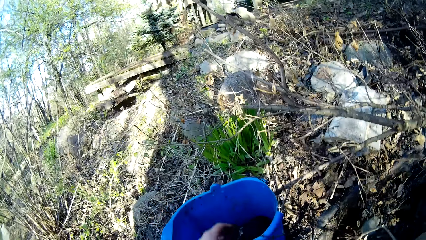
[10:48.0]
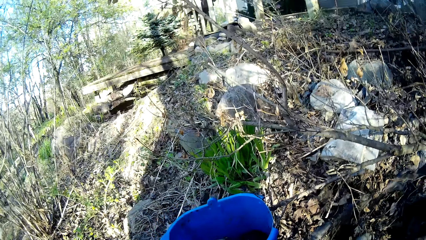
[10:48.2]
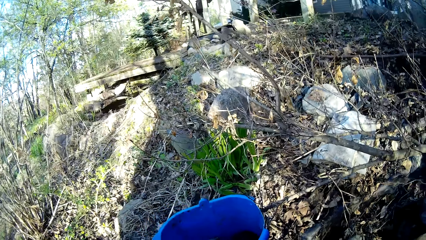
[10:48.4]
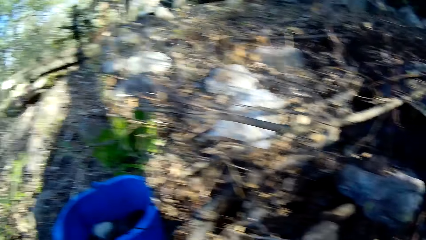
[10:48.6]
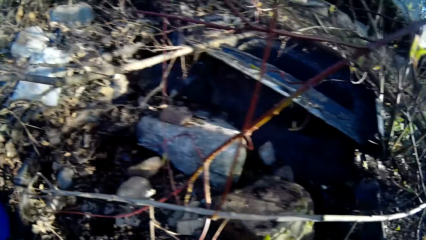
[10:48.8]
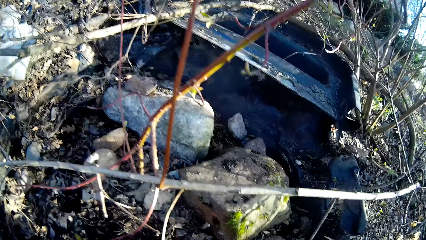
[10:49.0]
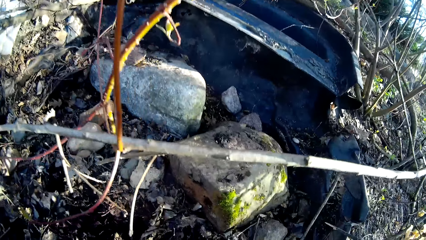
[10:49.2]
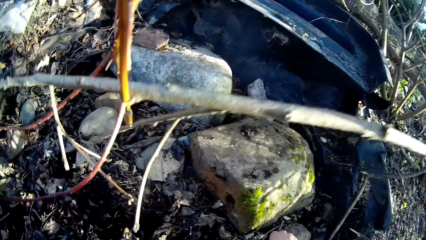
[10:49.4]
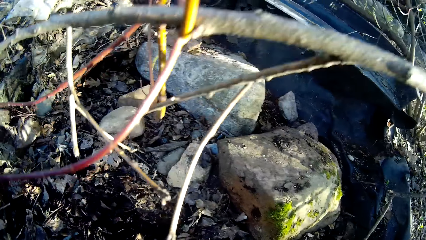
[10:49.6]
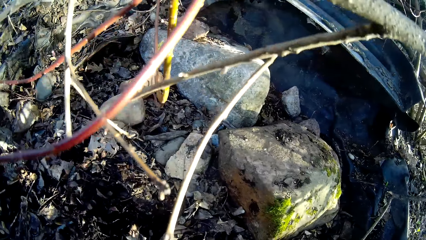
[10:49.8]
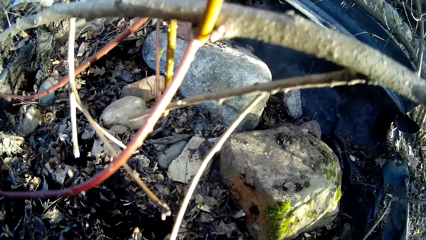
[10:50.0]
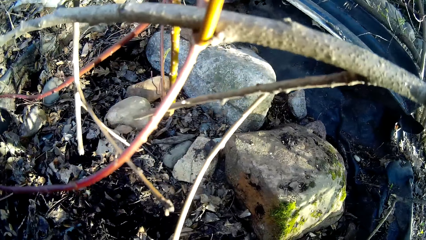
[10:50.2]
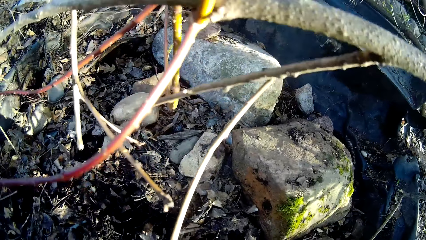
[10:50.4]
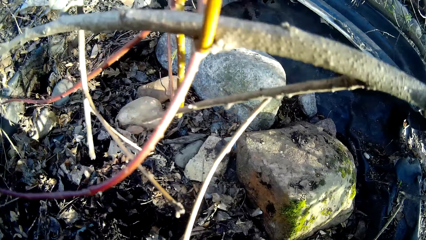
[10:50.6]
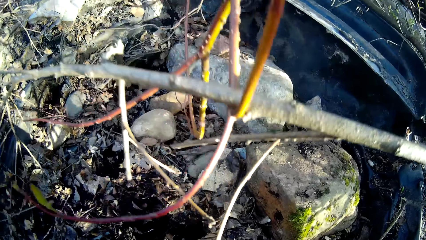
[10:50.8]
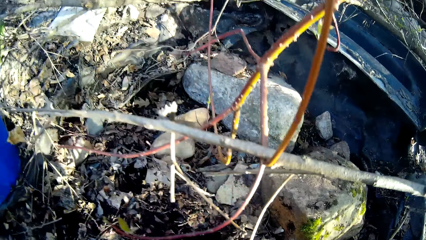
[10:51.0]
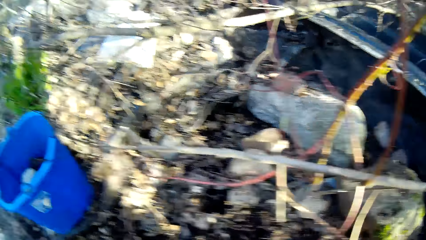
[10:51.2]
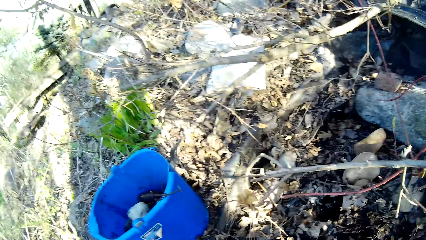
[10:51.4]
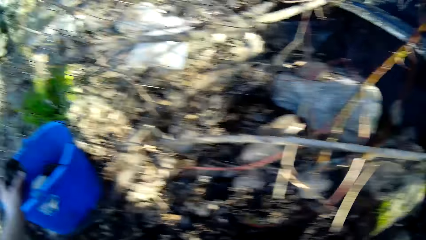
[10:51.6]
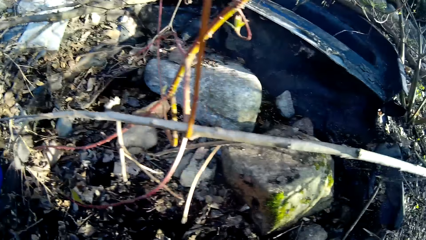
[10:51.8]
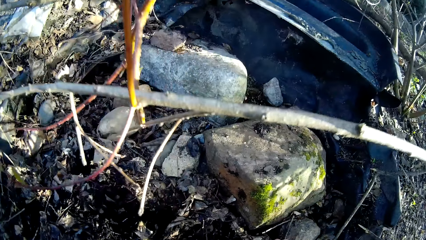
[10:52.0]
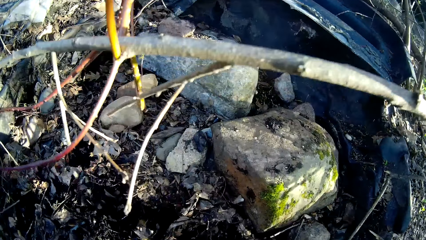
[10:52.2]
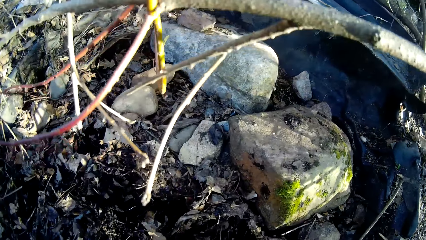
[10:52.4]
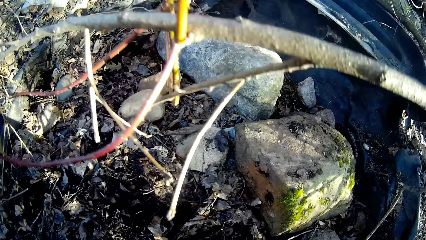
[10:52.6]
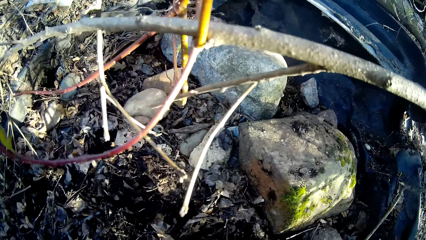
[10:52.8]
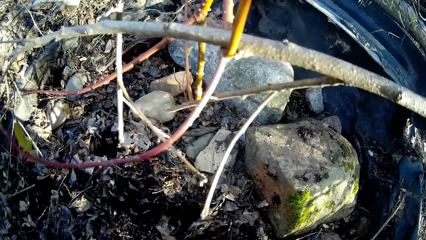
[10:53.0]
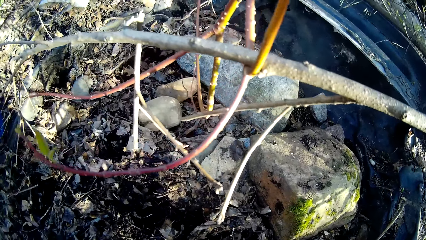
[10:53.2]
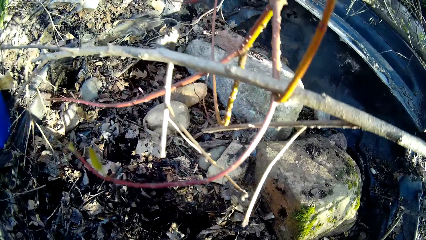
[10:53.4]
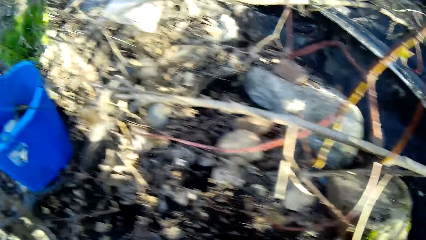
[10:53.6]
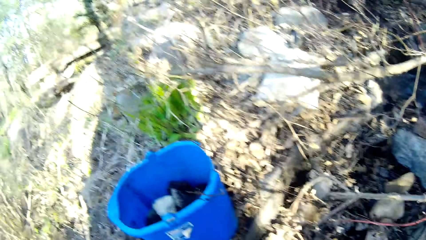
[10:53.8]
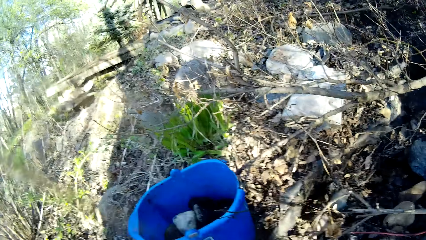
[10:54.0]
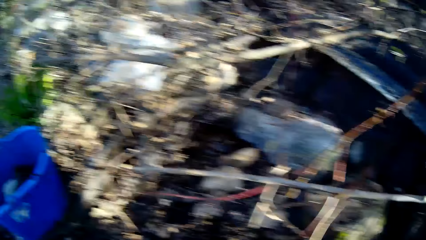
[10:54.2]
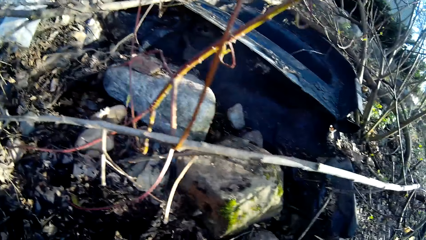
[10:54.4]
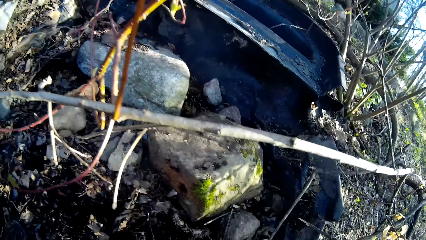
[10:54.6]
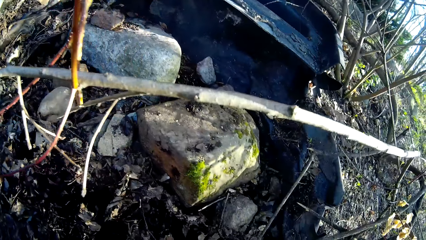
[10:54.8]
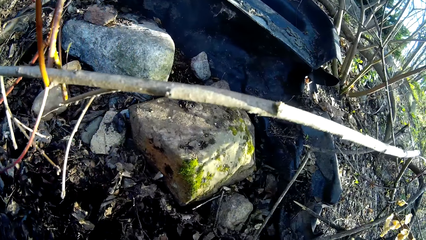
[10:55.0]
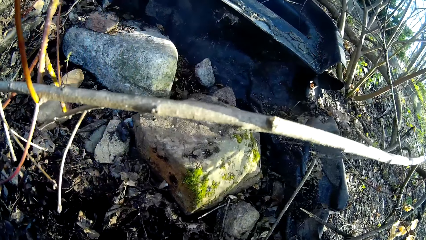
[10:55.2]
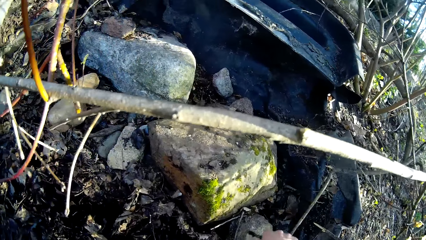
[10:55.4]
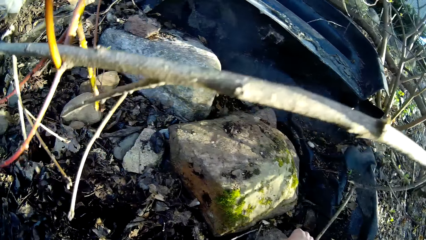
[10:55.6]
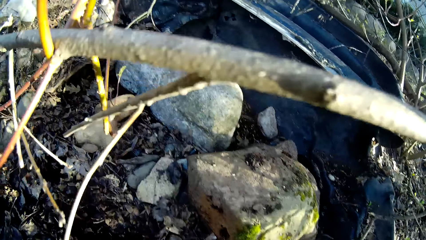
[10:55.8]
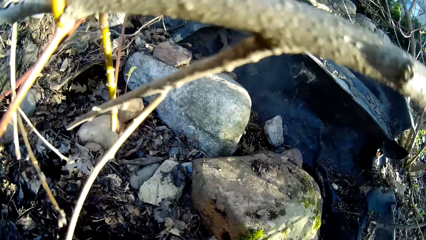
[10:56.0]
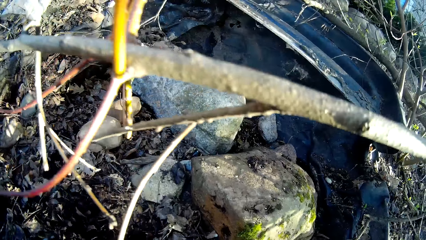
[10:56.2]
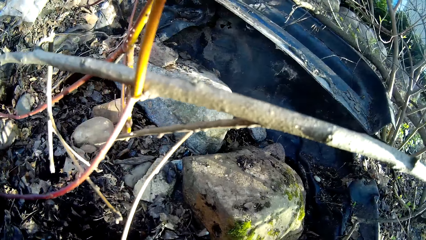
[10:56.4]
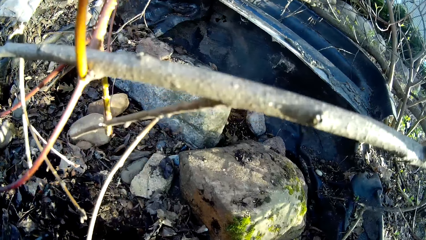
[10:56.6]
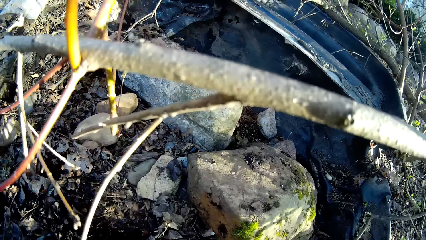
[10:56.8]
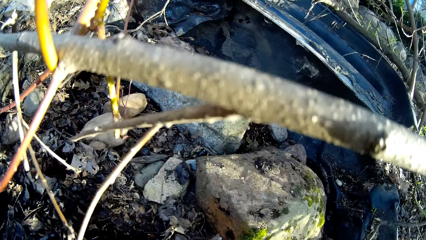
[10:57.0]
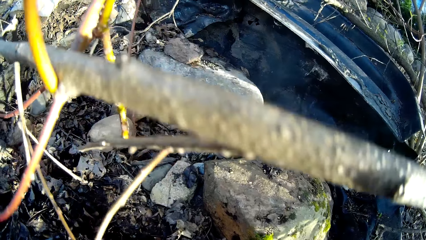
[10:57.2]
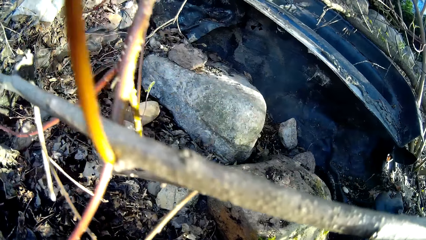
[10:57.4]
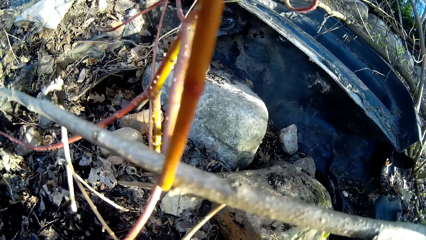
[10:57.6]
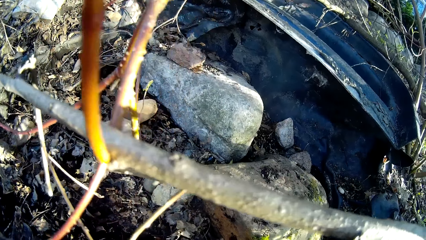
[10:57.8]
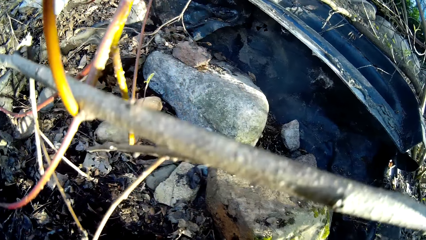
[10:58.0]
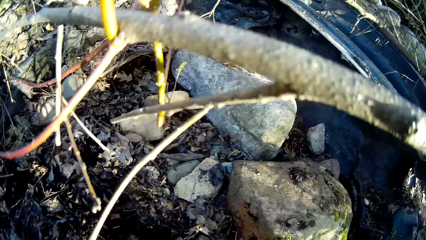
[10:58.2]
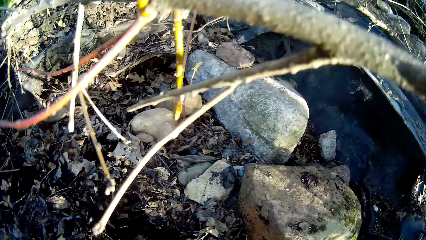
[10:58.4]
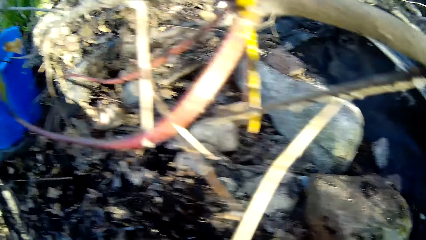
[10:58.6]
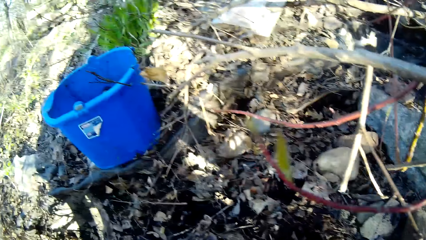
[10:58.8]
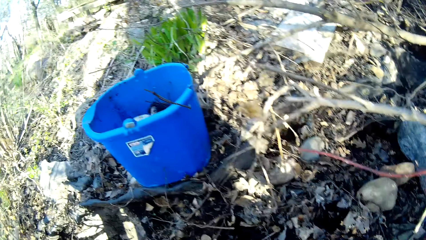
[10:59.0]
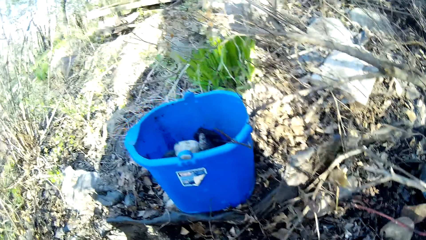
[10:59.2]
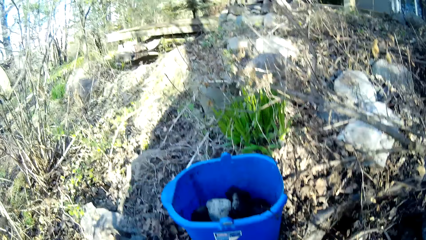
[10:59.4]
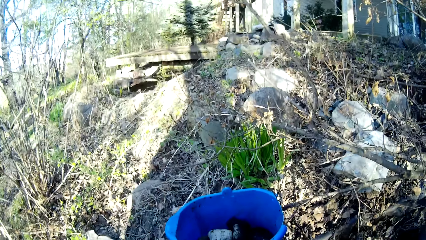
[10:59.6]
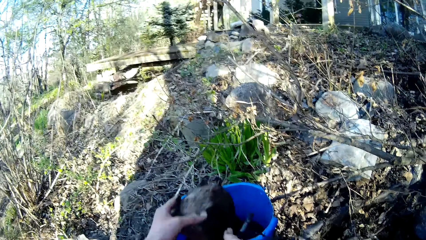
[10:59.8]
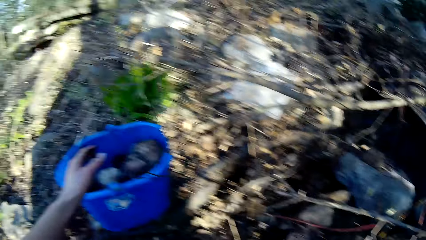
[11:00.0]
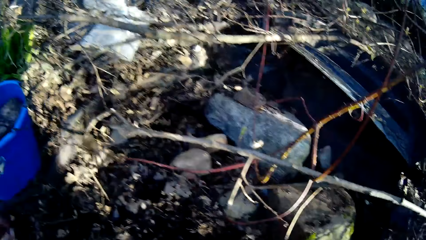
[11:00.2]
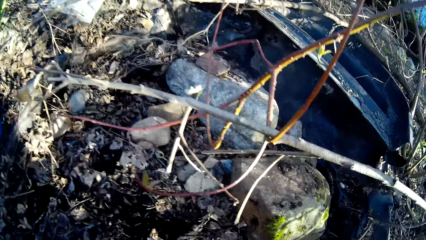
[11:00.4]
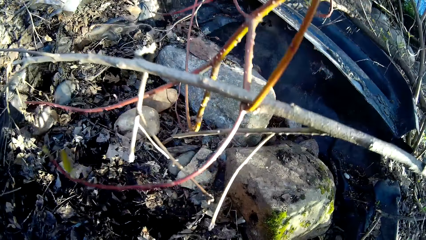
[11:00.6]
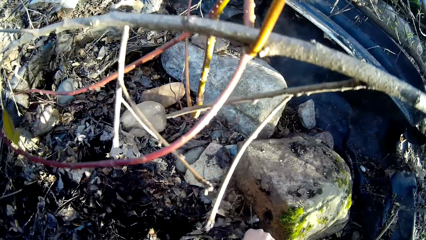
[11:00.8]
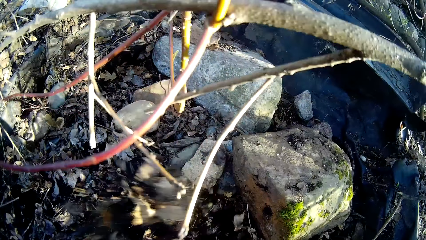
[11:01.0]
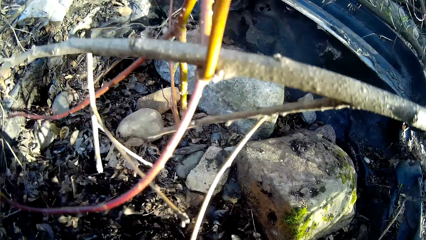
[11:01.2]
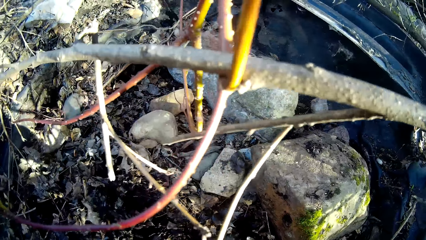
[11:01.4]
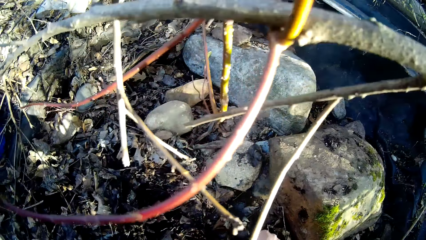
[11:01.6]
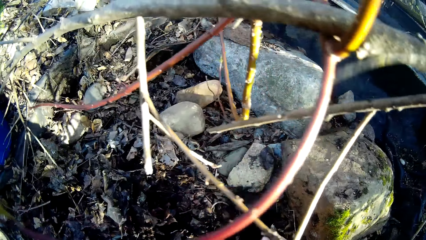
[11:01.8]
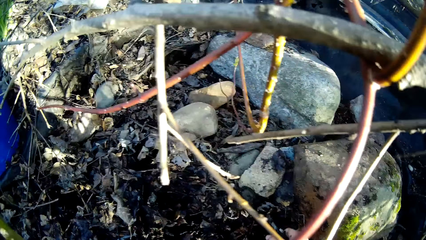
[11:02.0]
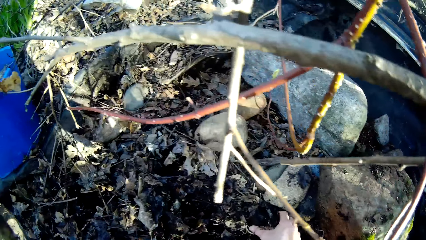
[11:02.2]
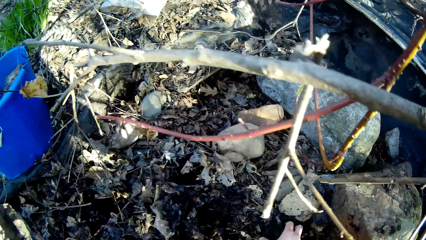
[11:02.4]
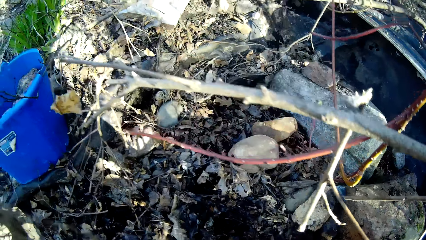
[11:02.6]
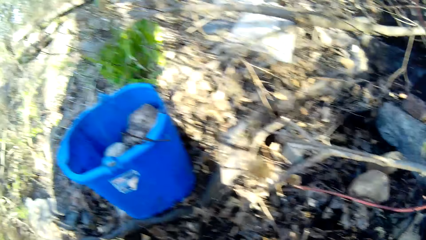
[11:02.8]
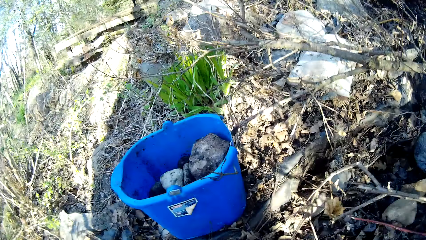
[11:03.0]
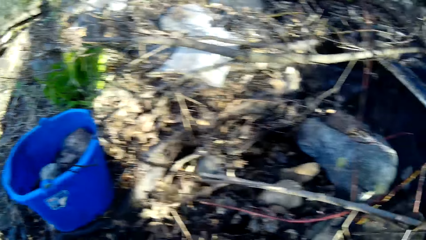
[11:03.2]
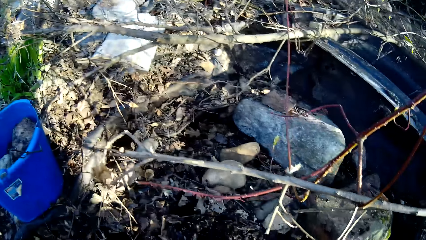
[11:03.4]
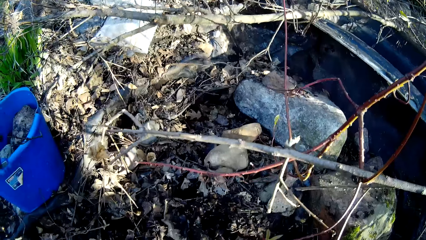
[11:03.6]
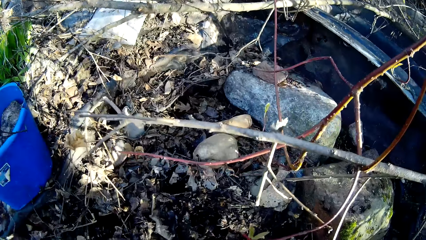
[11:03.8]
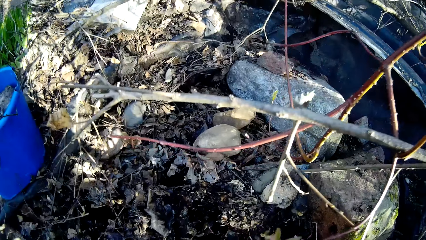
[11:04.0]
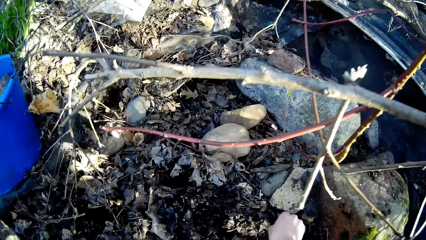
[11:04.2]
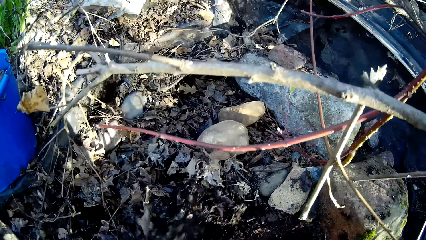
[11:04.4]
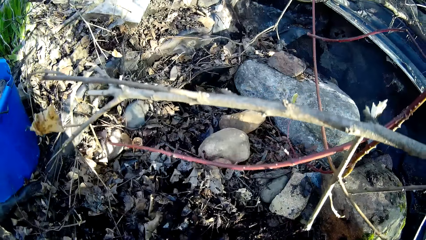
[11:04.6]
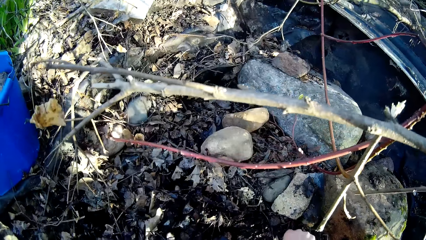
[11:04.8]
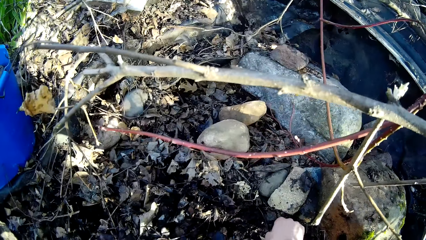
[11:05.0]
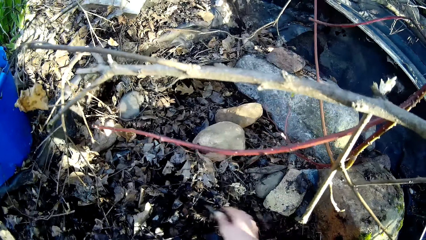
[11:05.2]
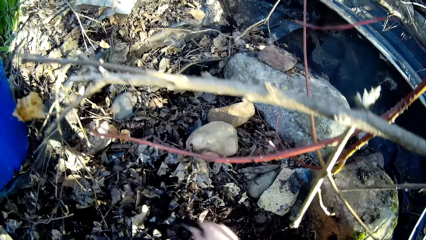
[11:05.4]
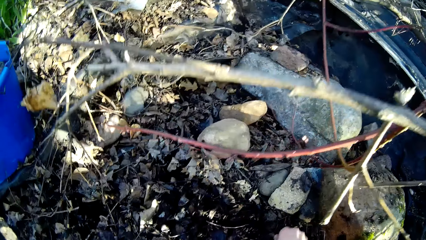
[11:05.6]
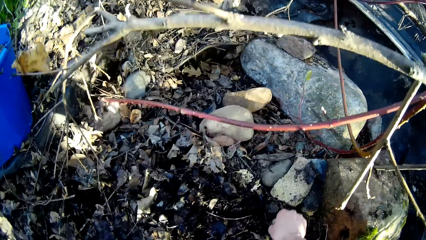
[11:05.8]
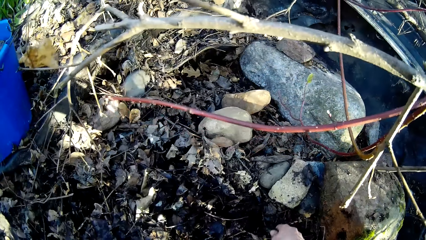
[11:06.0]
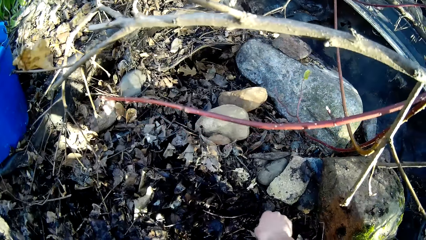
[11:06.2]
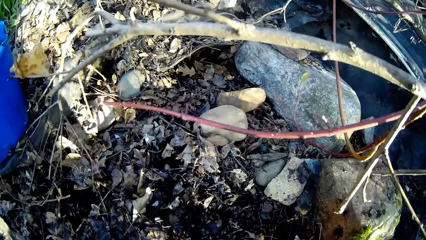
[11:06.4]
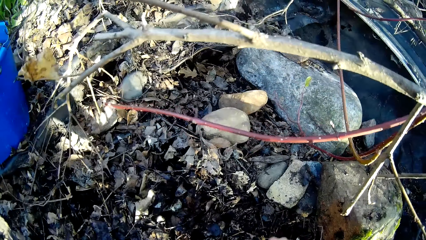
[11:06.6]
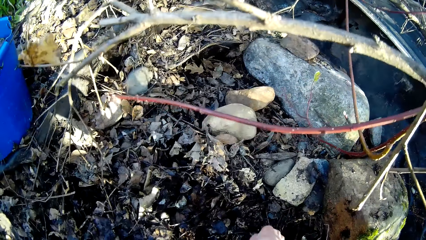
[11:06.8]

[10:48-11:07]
The camera wearer drops the rocks or stones in a bucket with her left hand. She picks rocks on the ground with her right hand. She puts stones in the bucket. She gathers stones on the ground. She puts stones in the bucket. She picks rocks on the ground with her right hand. She drops the rocks in the bucket with her left hand. She picks rocks on the ground with her right hand. She drops the rocks in the bucket with her left hand. She picks rocks on the ground with her right hand.
